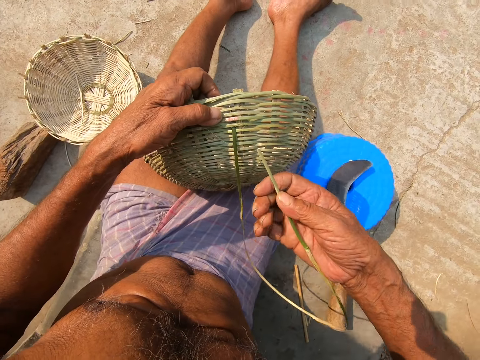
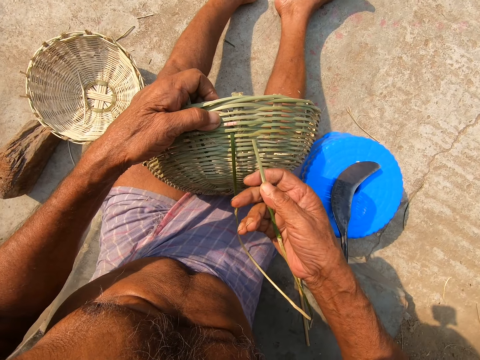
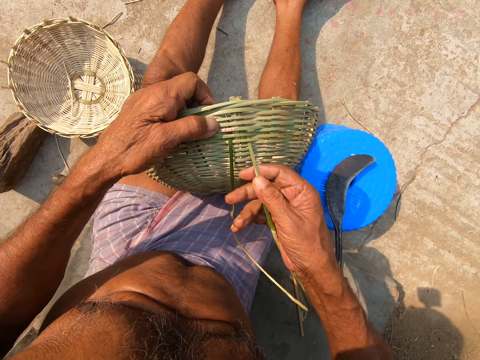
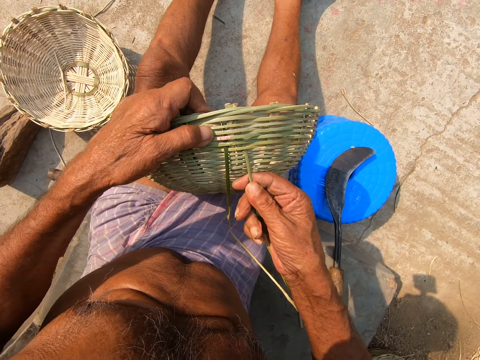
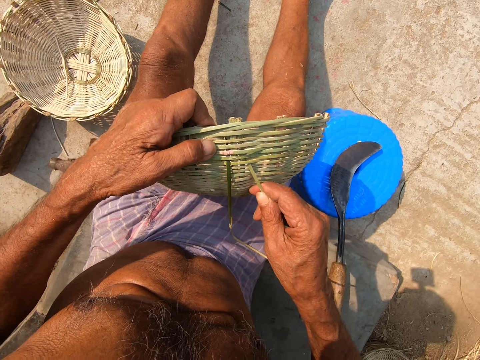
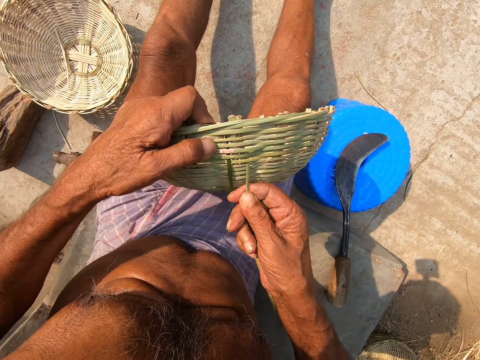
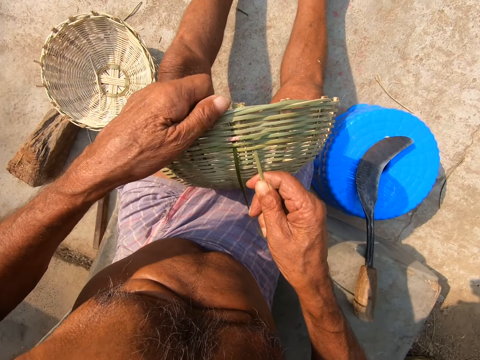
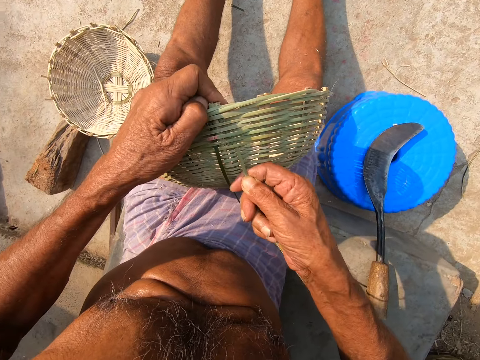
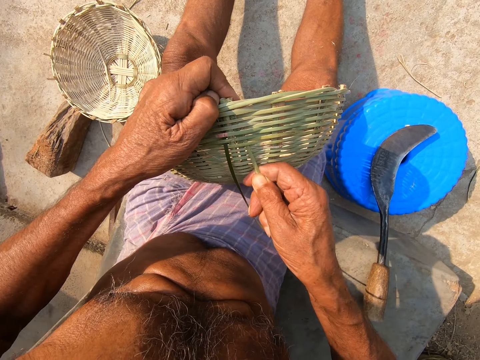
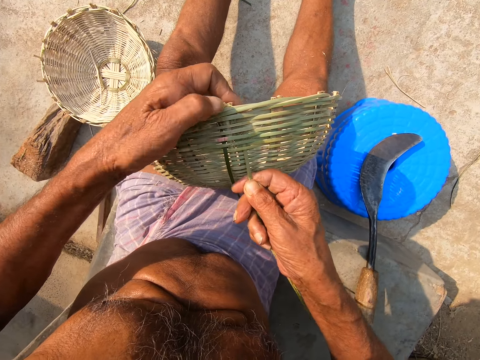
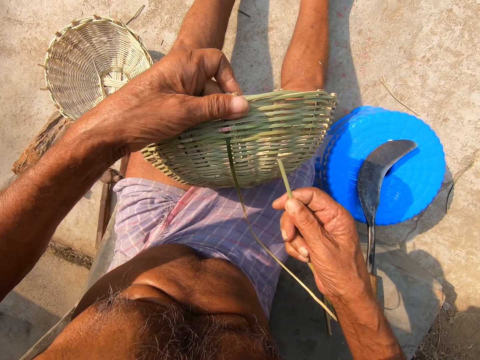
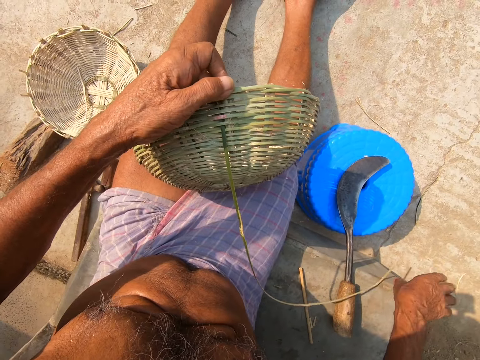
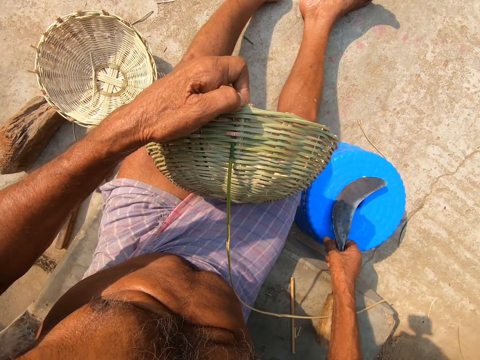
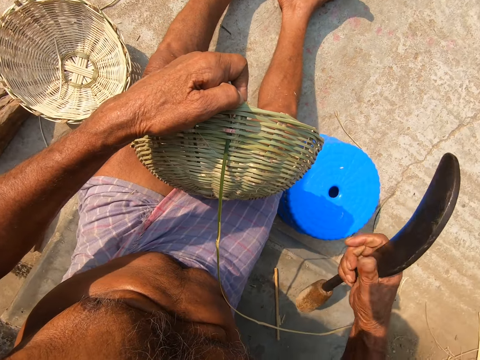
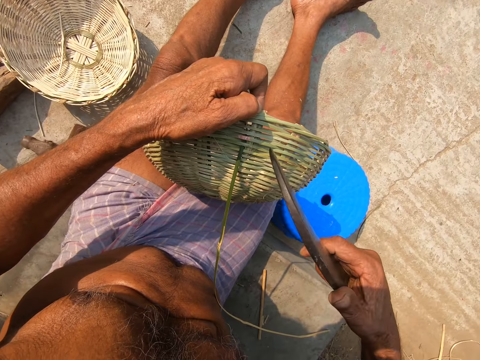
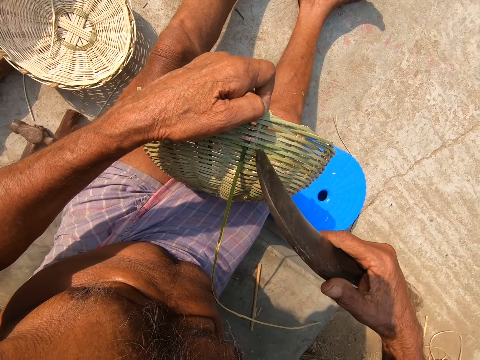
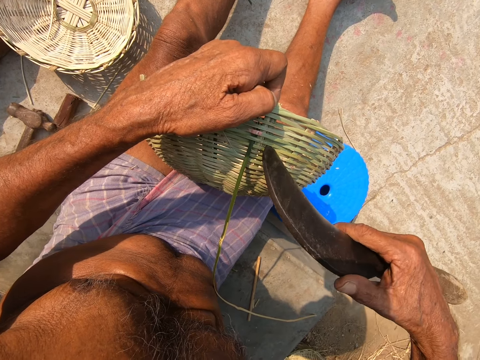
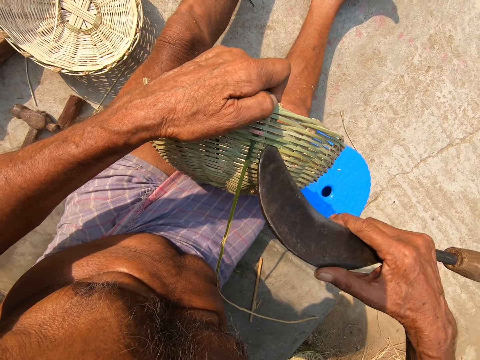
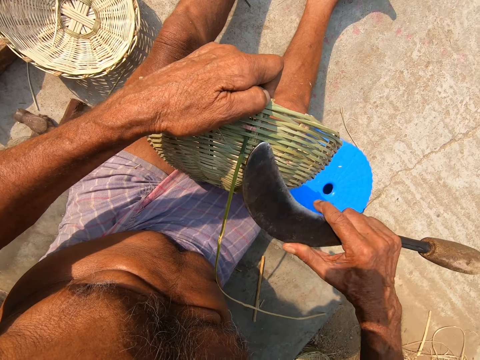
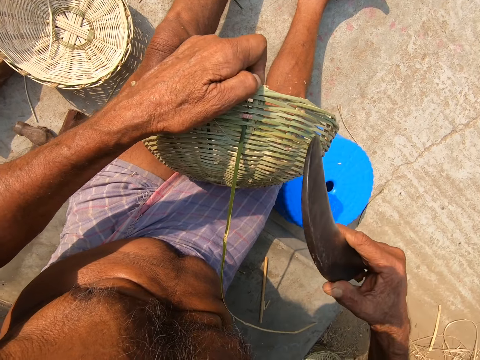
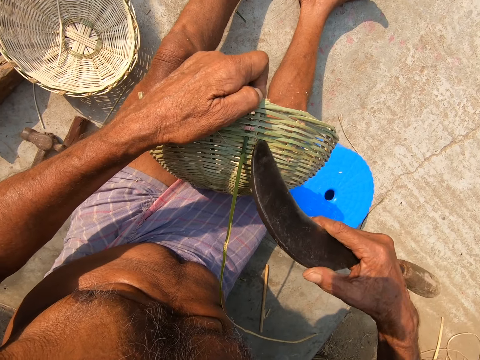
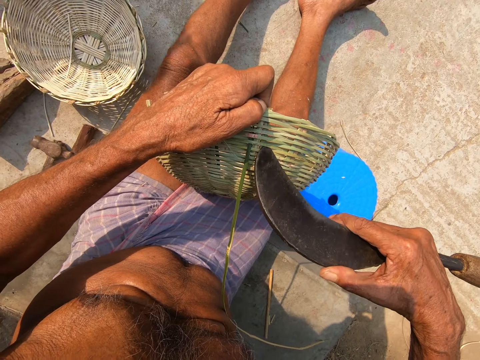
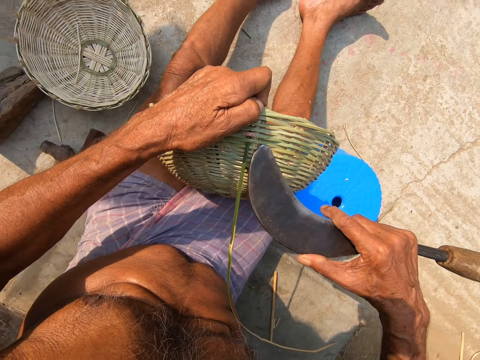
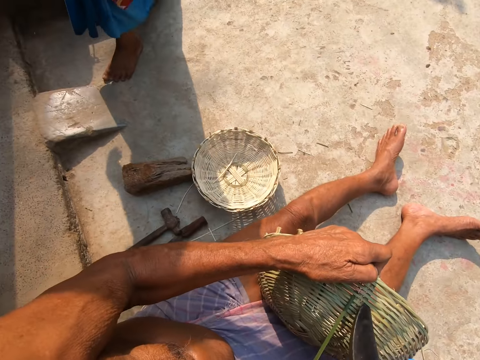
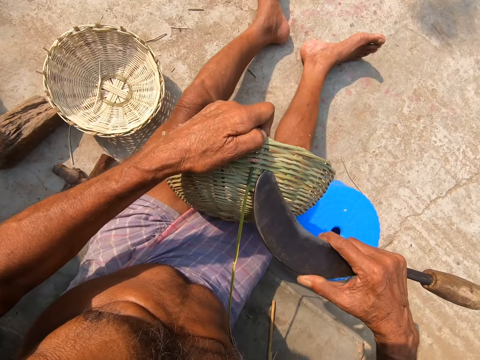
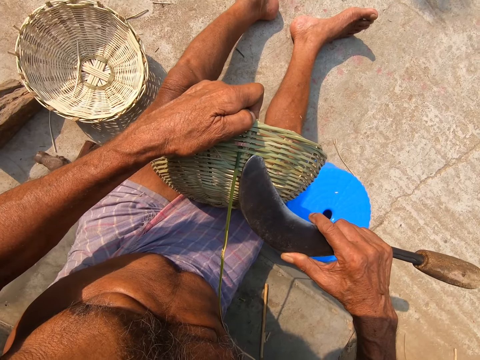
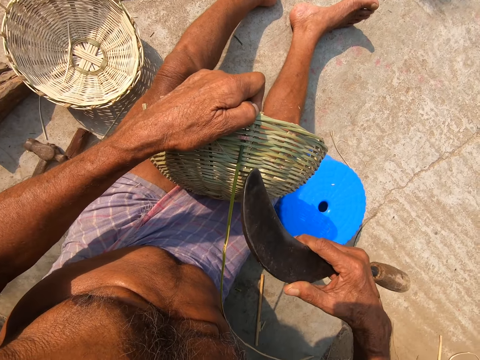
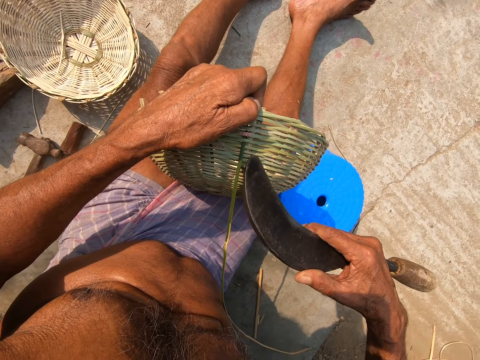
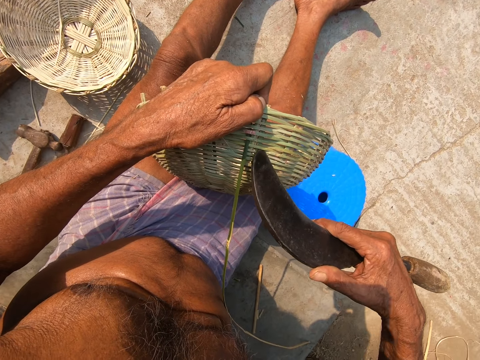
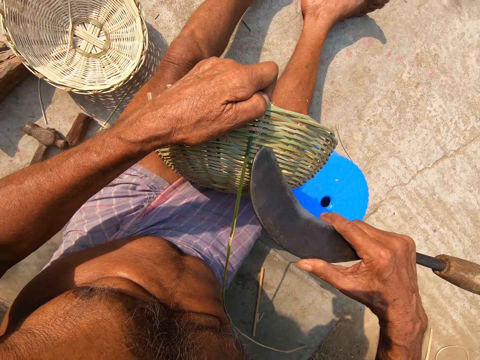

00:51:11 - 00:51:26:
The camera wearer picks the sickle from the stool with his right hand. He expands the basket with the sickle in his right hand. He lifts the reeds on the basket. A woman walks past the camera wearer.

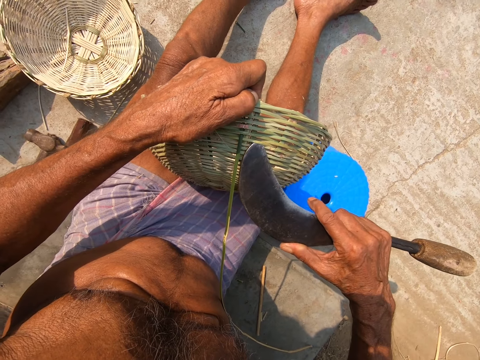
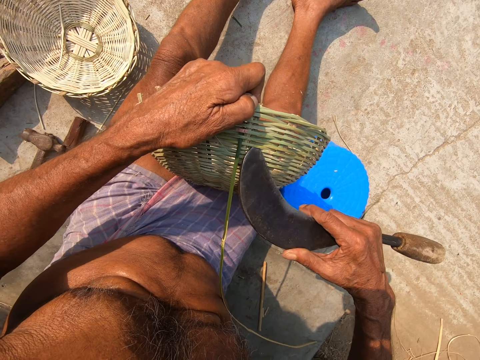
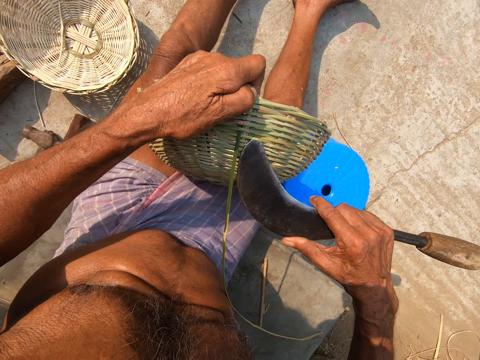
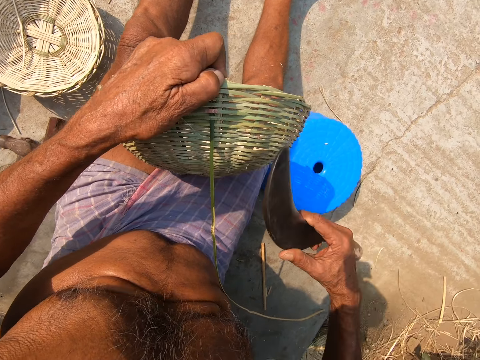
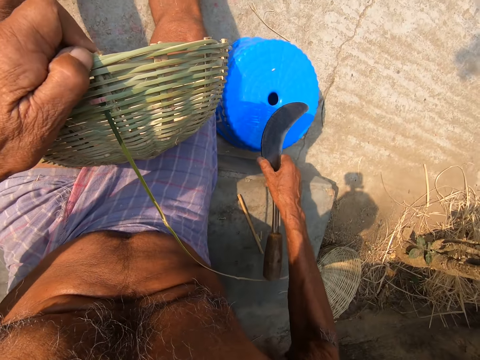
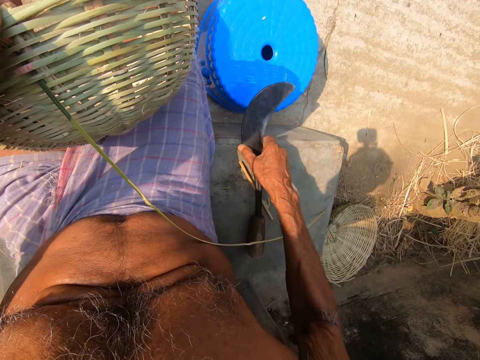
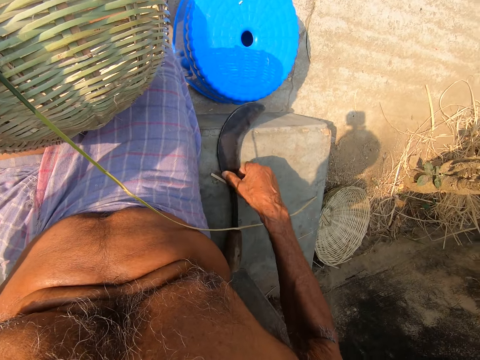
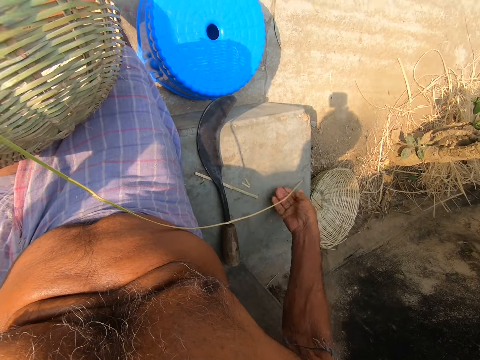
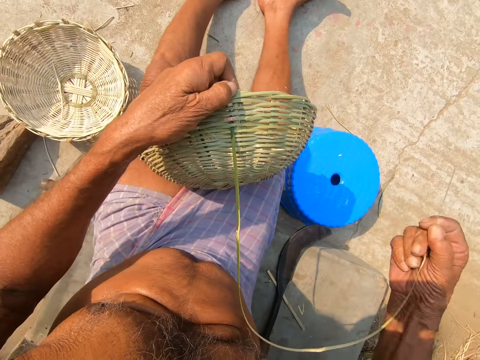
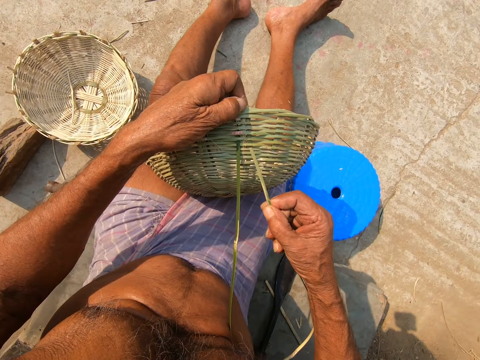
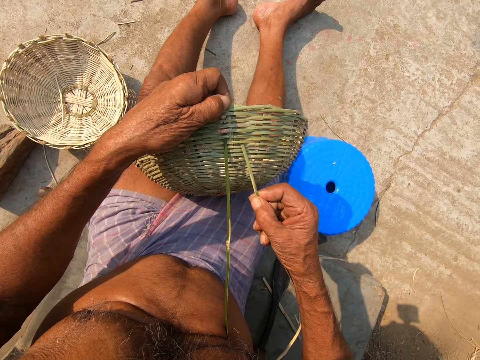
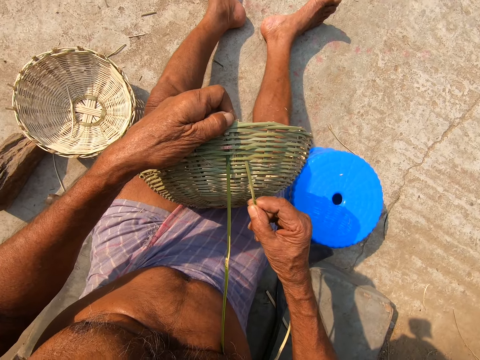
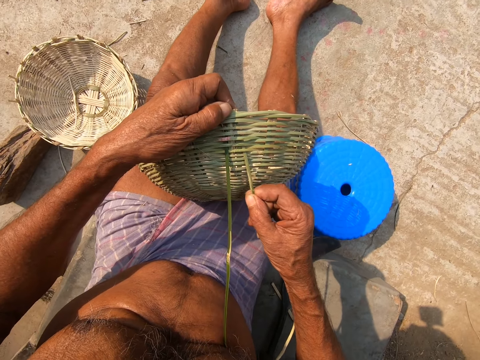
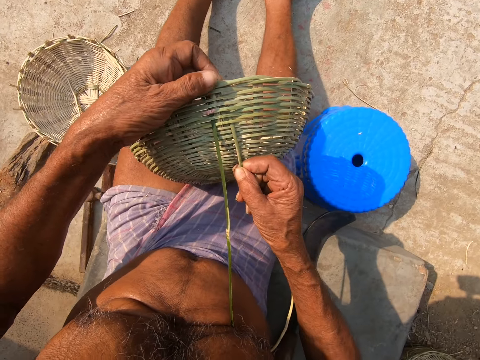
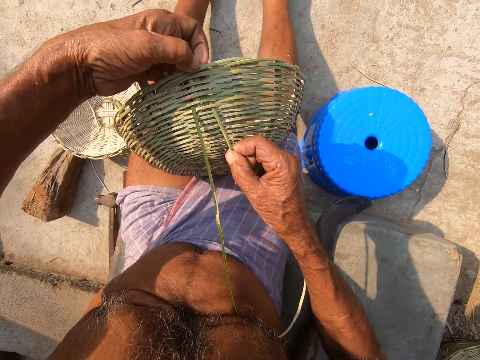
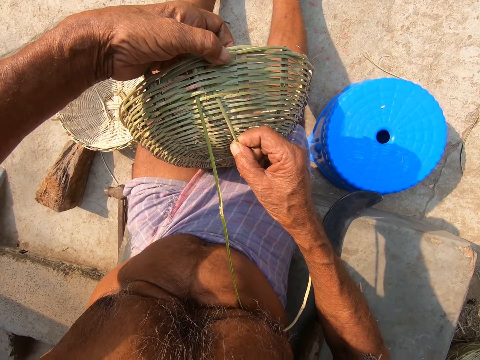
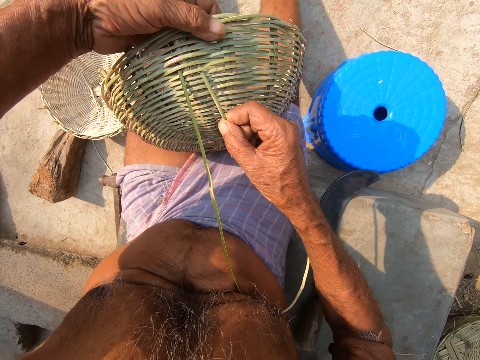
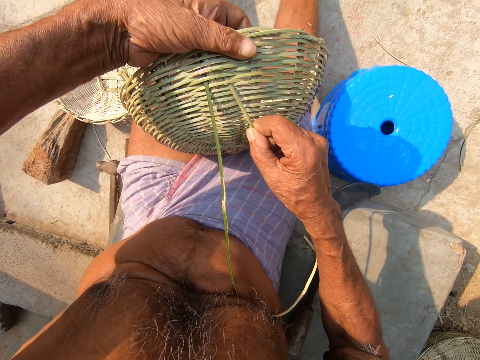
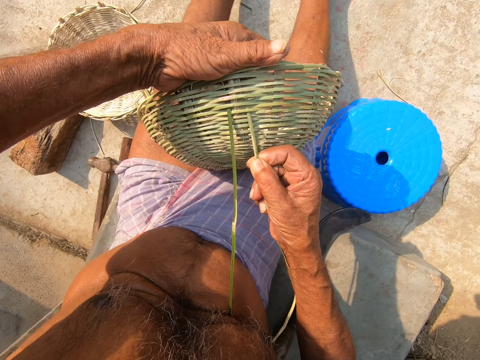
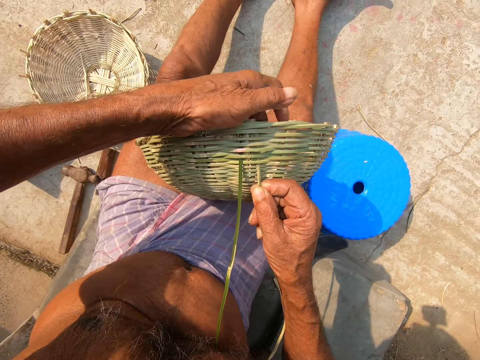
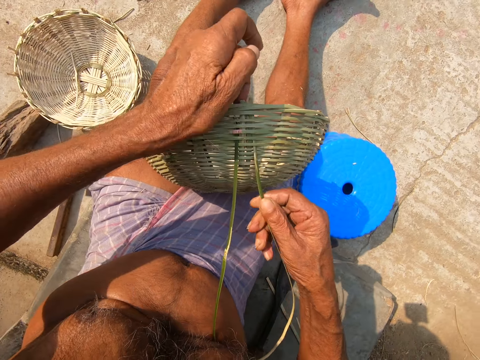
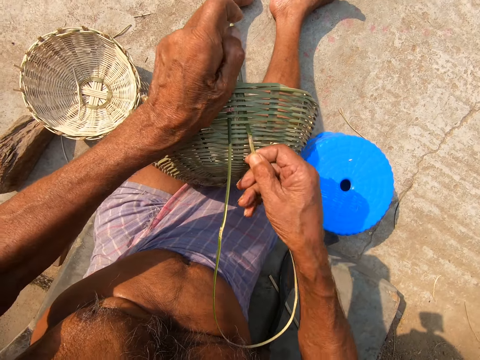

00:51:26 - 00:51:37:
The camera wearer drops the sickle on the concrete slab with his right hand. He weaves the basket with the bamboo twig with both hands.
